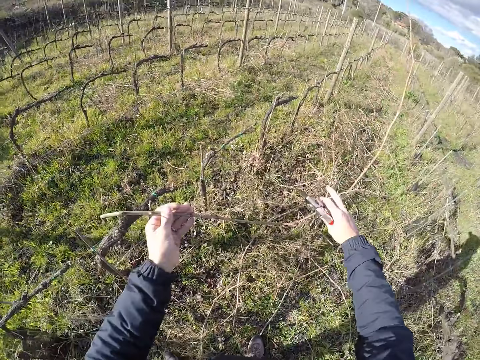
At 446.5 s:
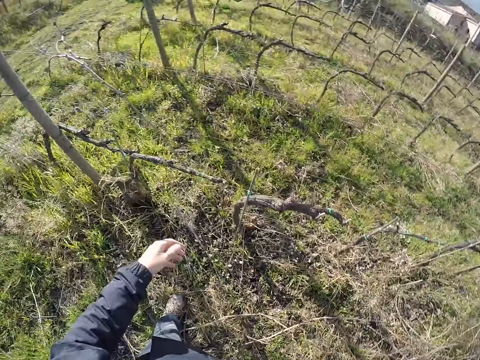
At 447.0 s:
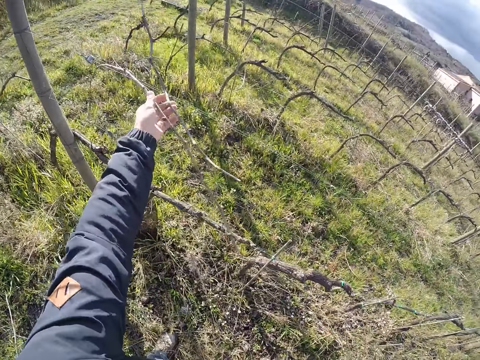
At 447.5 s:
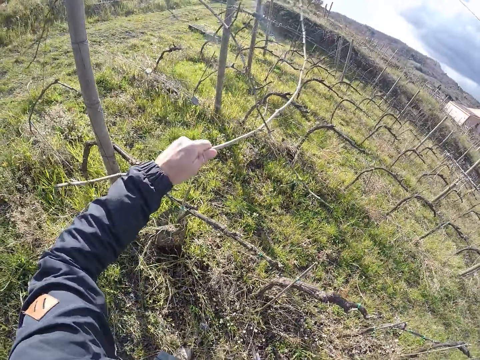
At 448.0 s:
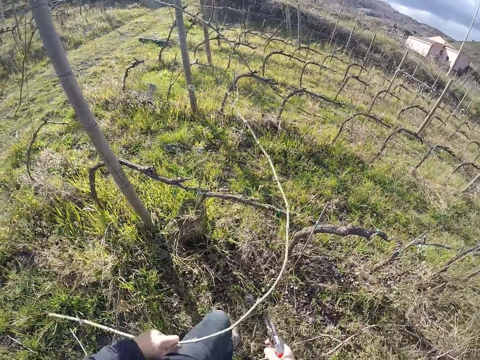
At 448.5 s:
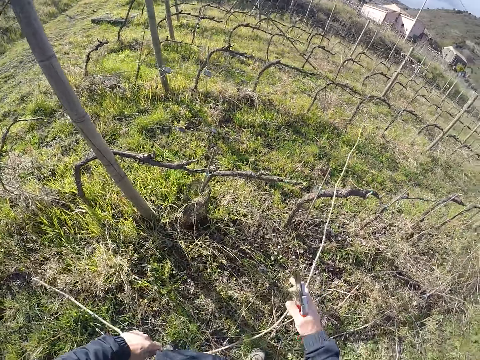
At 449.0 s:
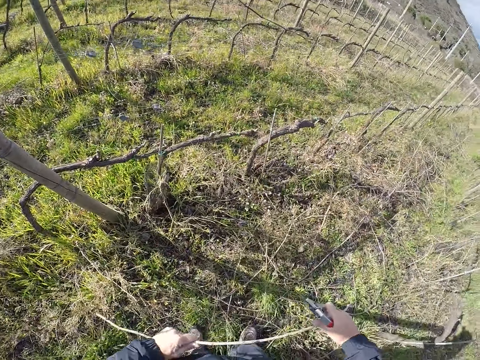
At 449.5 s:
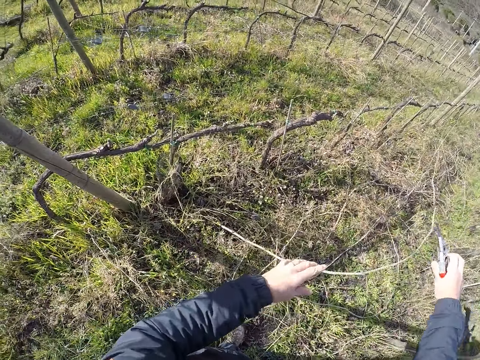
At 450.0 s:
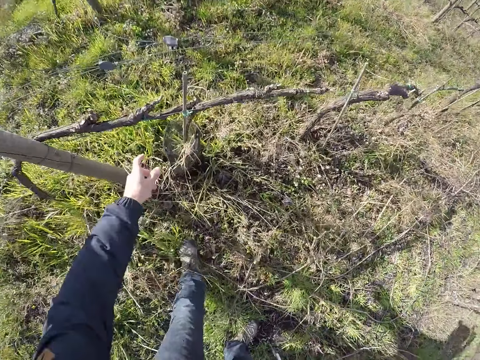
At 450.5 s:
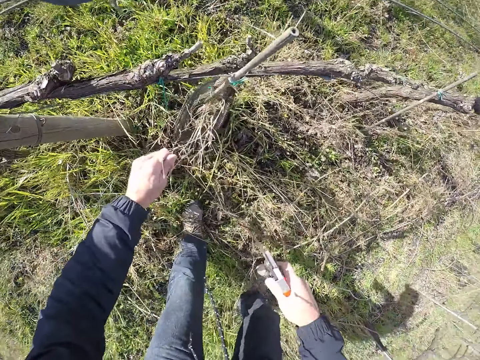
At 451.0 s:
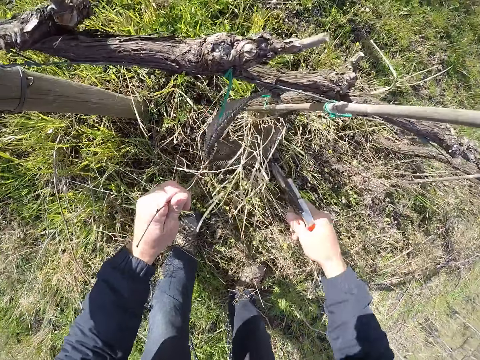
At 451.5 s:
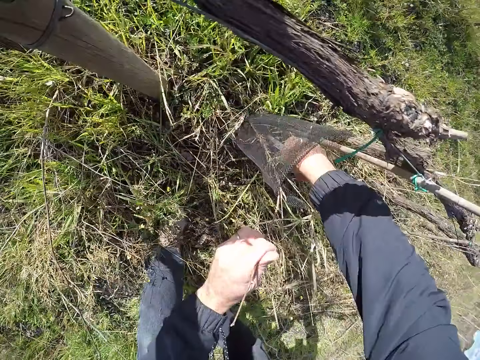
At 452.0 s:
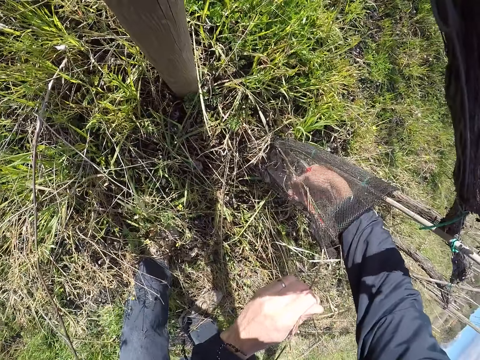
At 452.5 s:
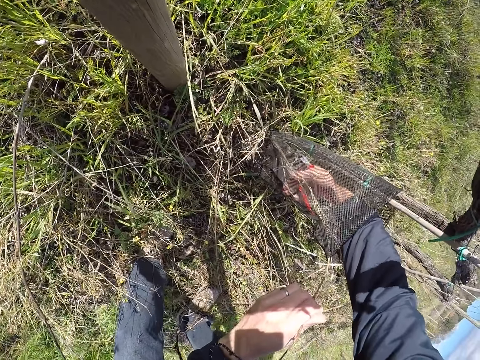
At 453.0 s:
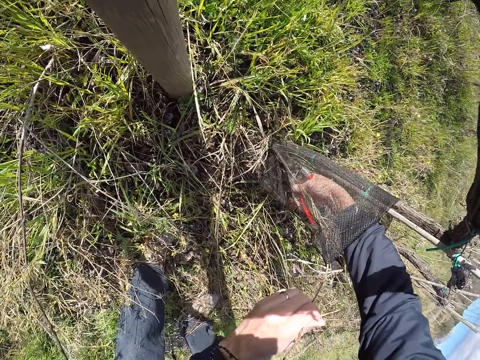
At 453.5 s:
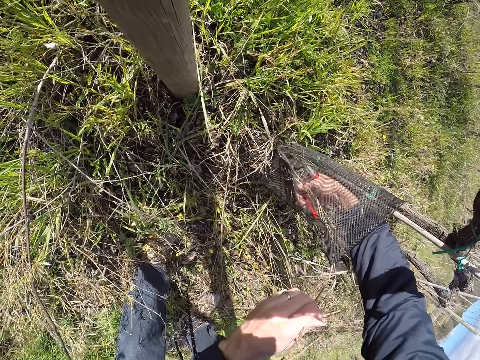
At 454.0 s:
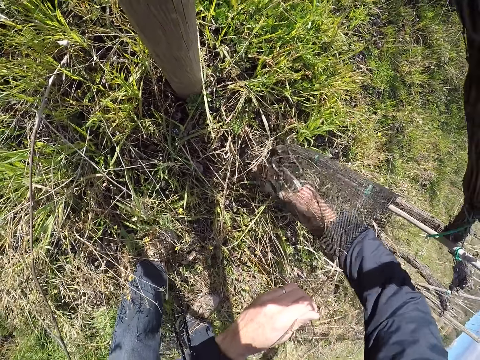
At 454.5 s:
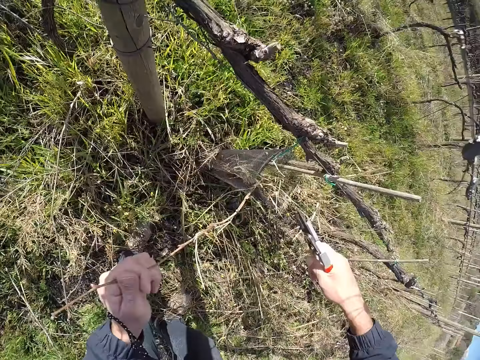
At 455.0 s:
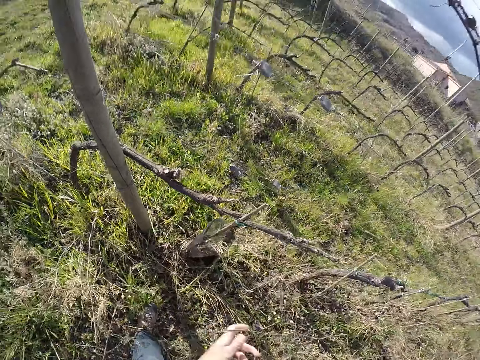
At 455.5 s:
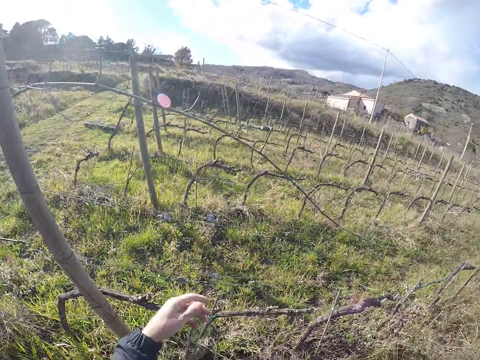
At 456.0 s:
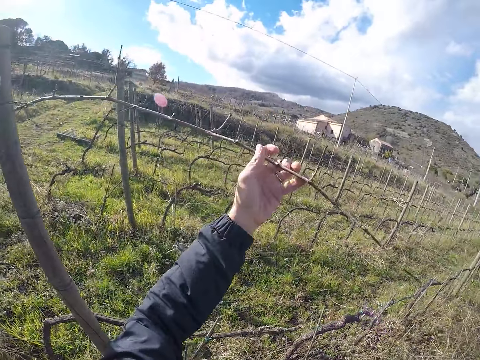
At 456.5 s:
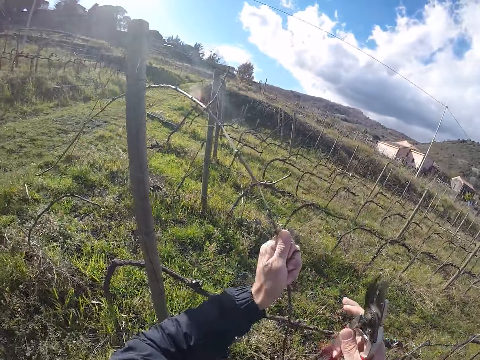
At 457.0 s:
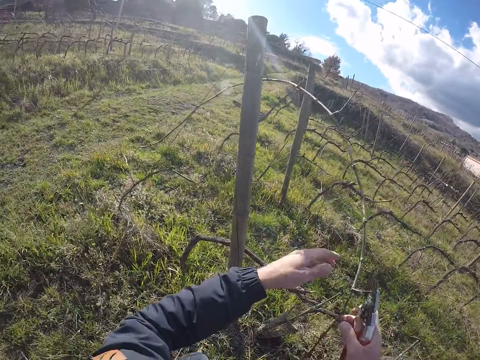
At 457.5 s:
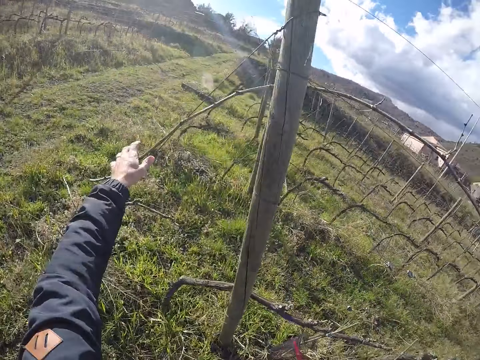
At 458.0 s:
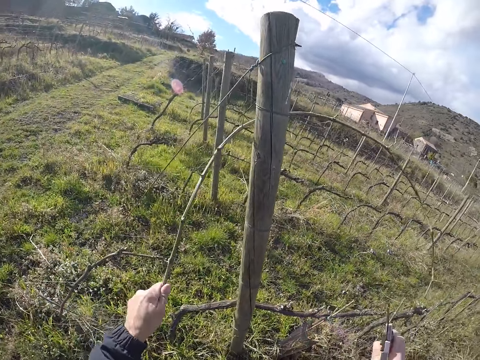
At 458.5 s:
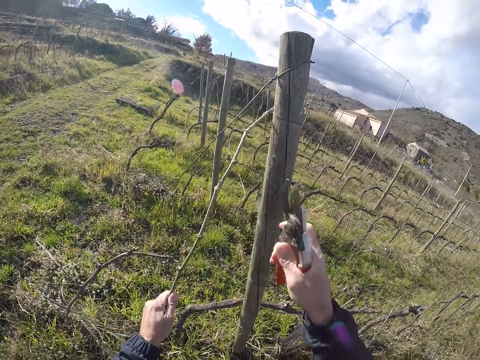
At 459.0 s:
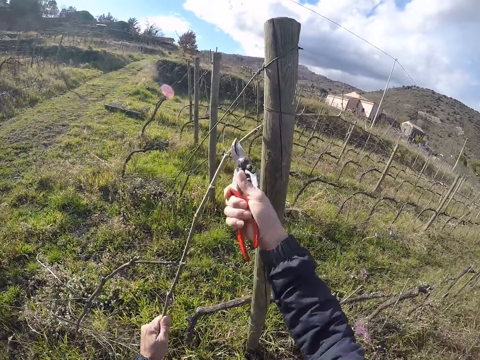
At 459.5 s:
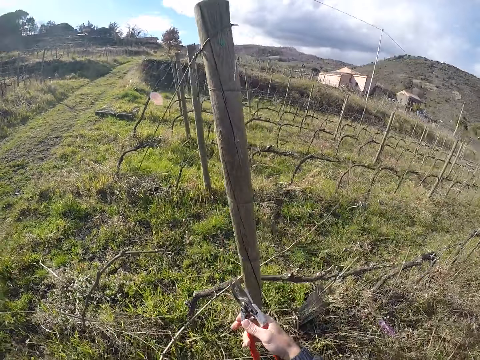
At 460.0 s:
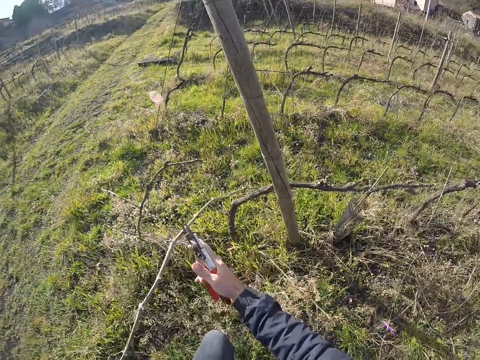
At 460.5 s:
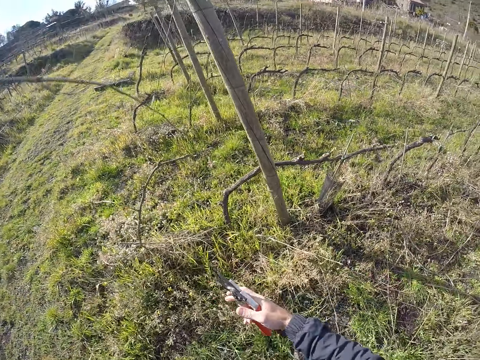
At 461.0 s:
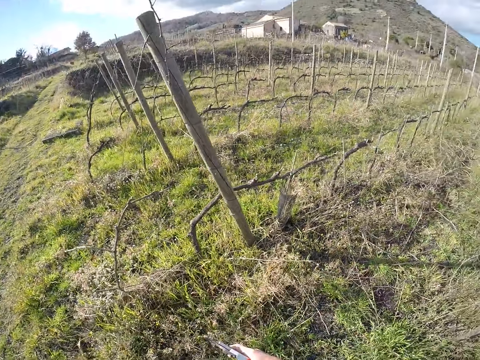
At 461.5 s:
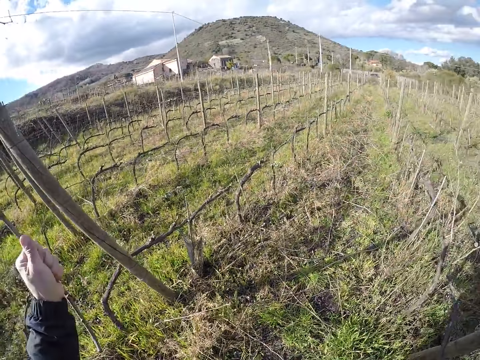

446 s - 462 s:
The camera wearer drops the twig on the ground. He pulls out a twig from the wire fence with his left hand. He drops the twig on the ground. He pulls out a twig from a gauze around the wire fence with his left hand. He cuts out the twig from the gauze with the pruner in his right hand. He trims a plant. He drops the twig on the ground. He pulls out a twig from the wire fence with his left hand. He pulls out the twig from the wire fence with his left hand. He cuts the twig with the pruner in his right hand.

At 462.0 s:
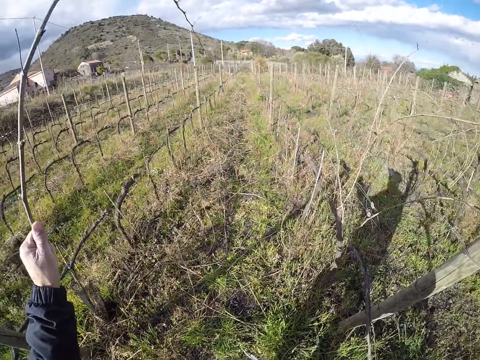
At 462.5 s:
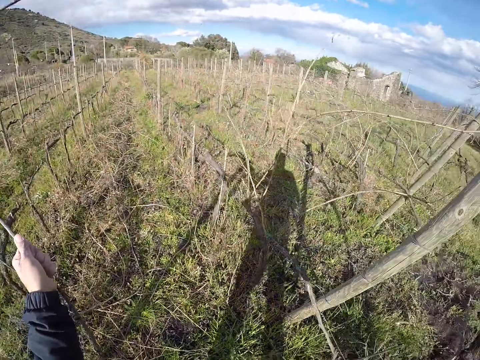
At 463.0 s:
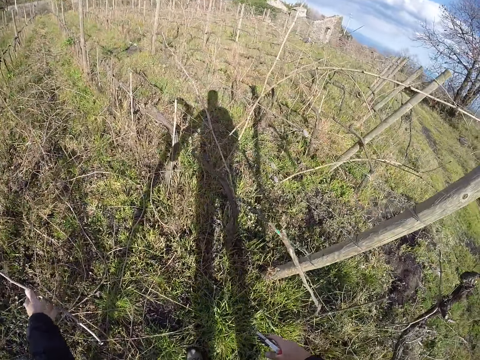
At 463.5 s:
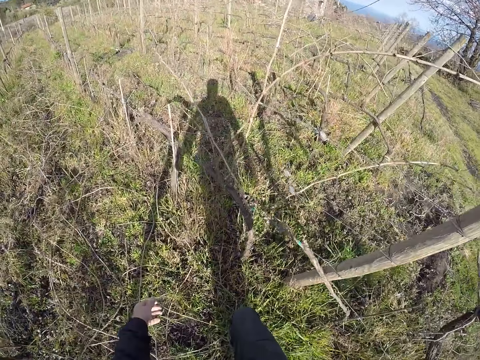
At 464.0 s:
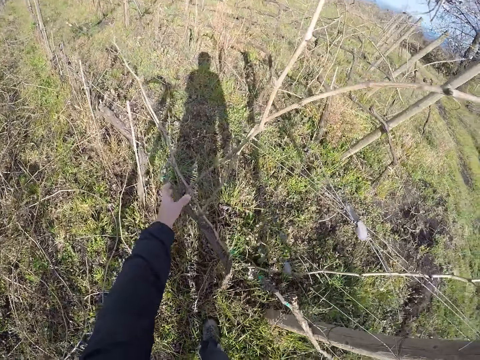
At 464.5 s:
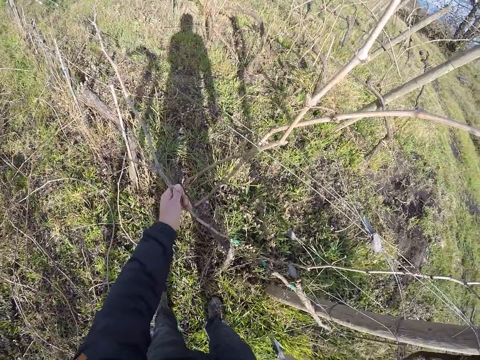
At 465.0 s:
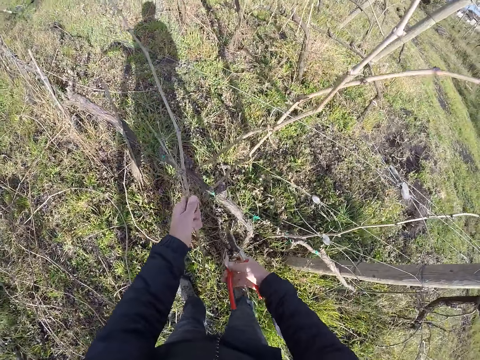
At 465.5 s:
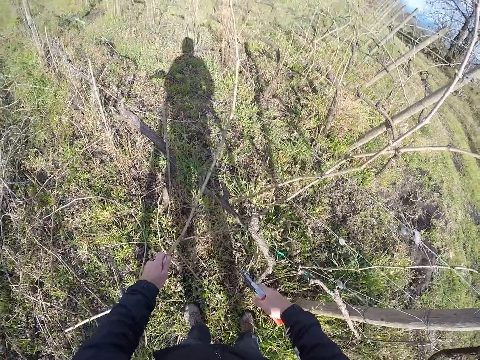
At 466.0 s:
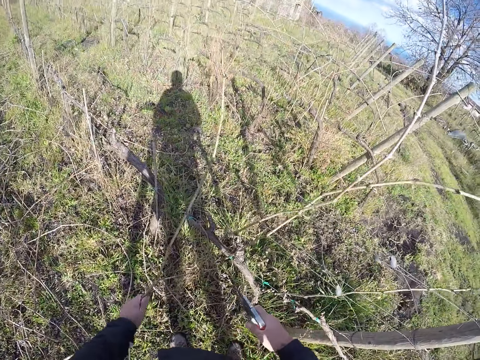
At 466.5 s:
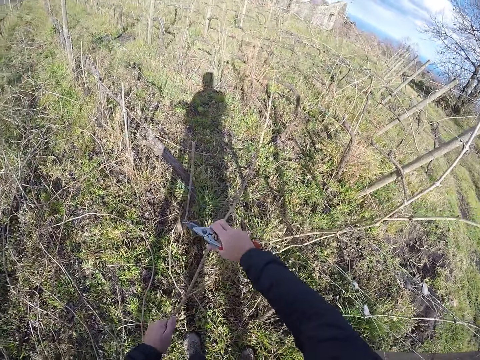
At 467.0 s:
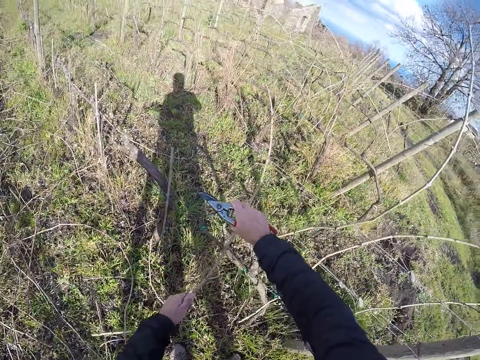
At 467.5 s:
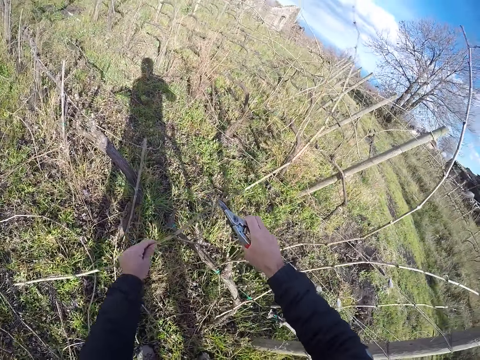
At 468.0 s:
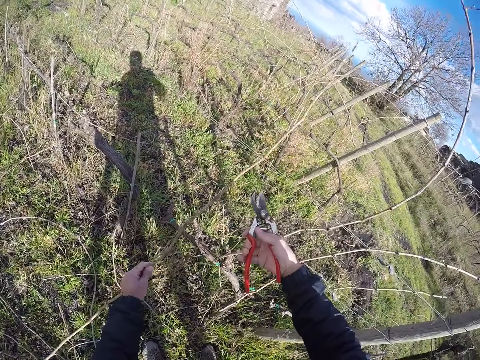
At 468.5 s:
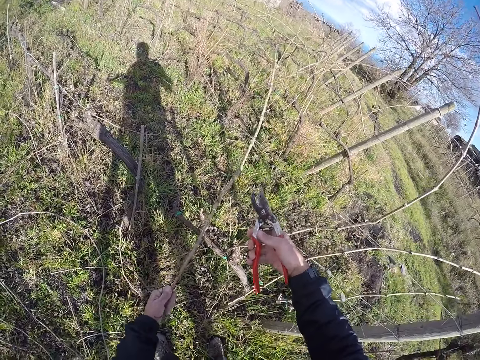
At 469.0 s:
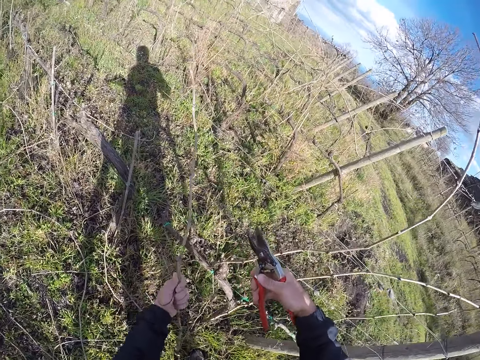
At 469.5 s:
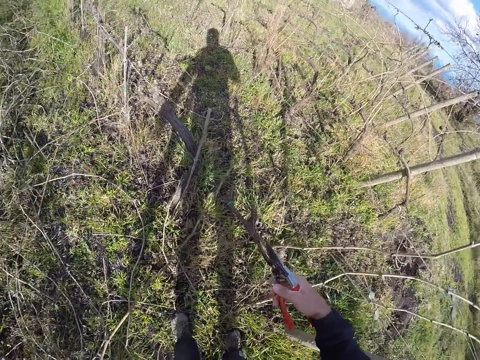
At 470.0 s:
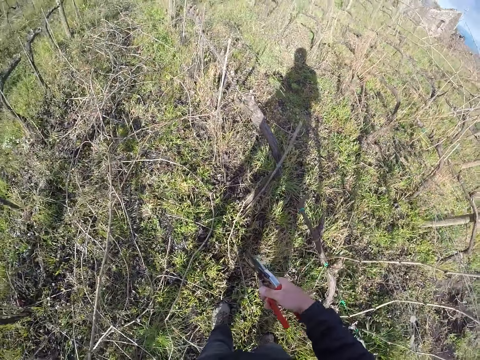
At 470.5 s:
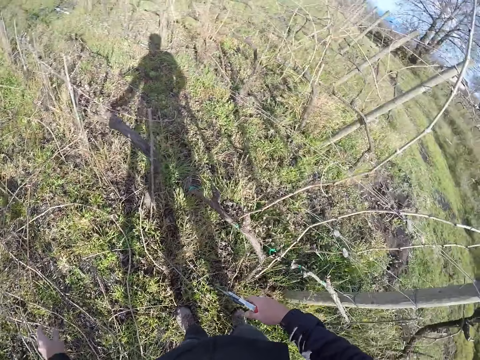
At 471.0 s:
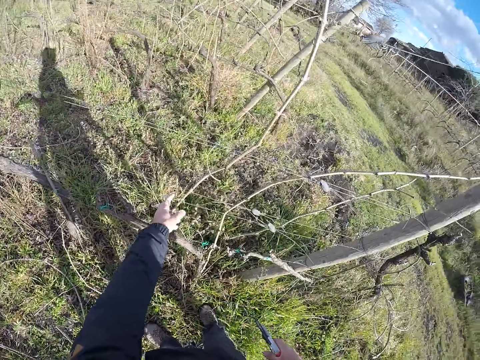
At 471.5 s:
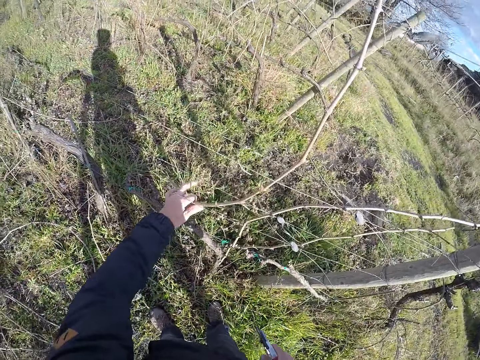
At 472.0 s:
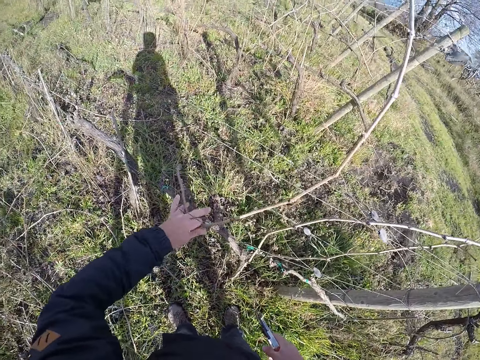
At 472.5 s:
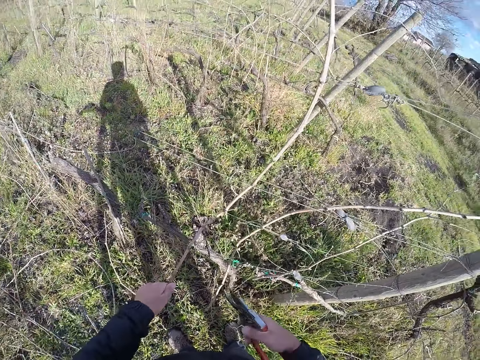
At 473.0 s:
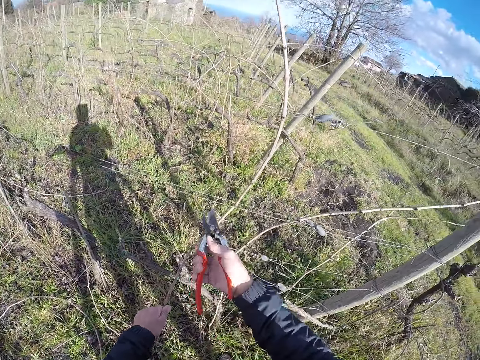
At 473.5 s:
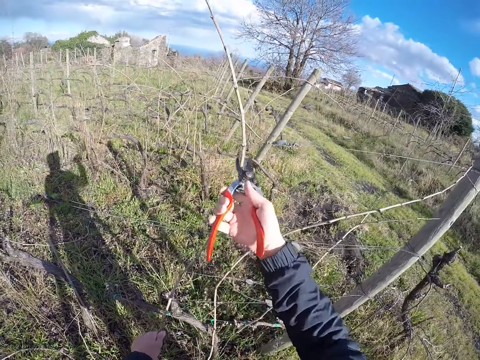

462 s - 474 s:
The camera wearer drops the twig on the ground. He pulls out a twig from the wire fence with his left hand. He drops the twig on the ground. He pulls out a twig from the wire fence with his left hand. He cuts the twig with the pruner in his right hand.
